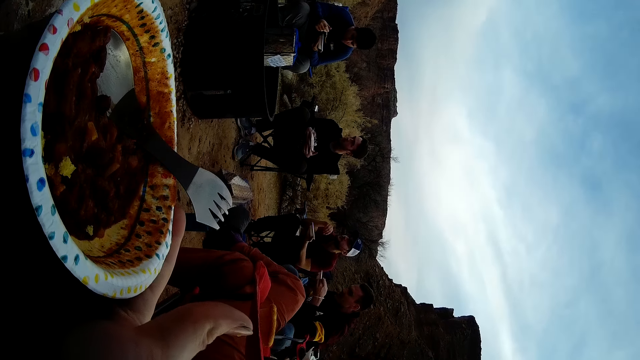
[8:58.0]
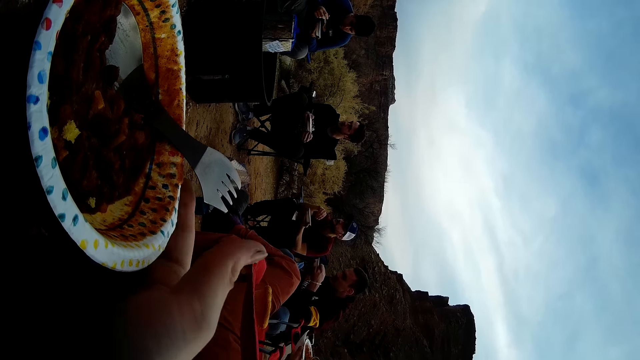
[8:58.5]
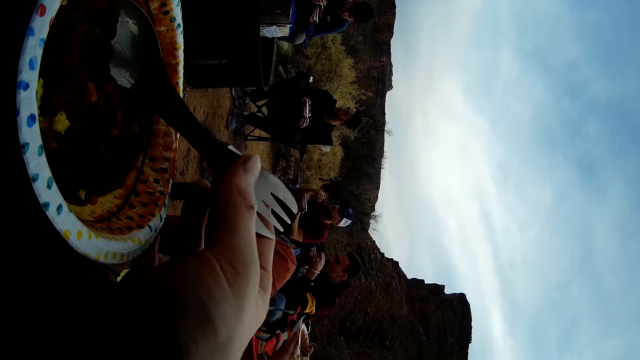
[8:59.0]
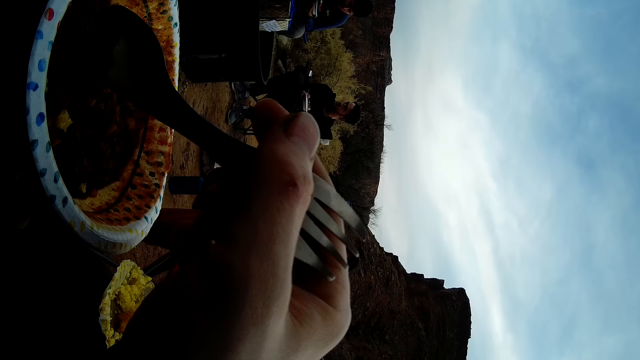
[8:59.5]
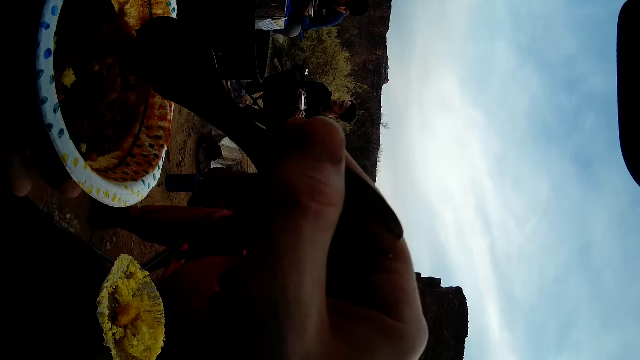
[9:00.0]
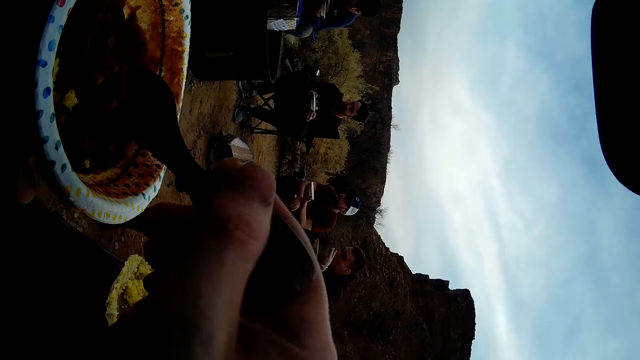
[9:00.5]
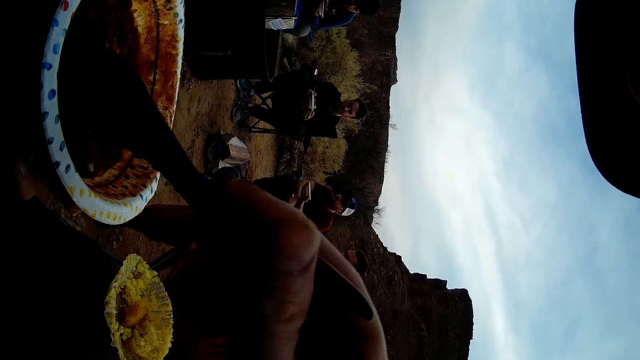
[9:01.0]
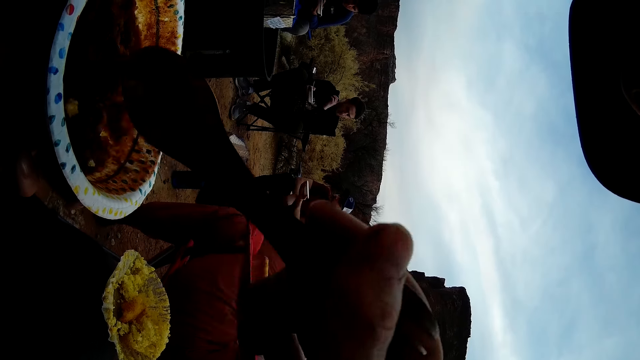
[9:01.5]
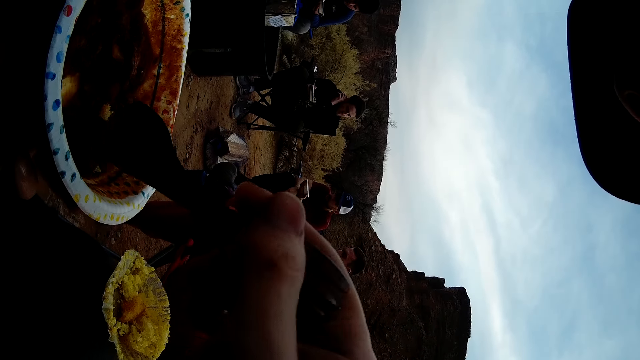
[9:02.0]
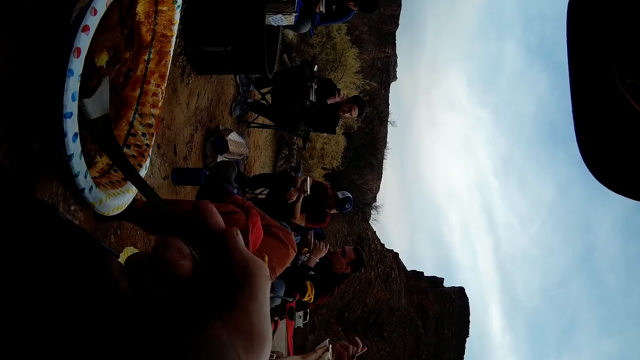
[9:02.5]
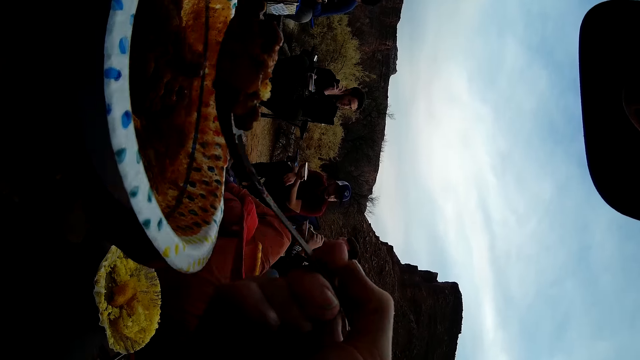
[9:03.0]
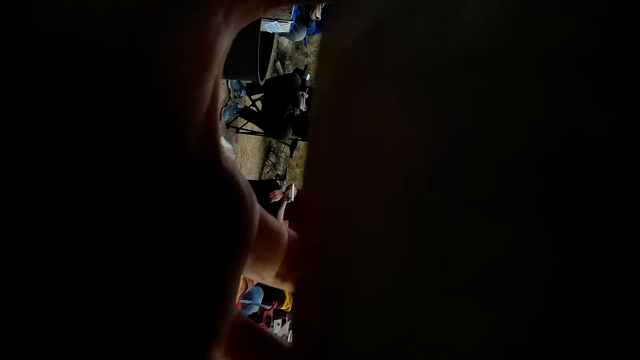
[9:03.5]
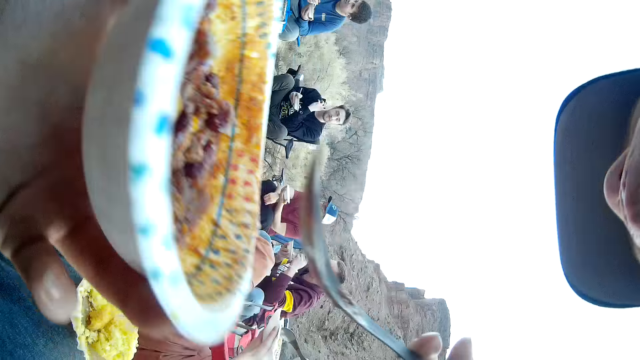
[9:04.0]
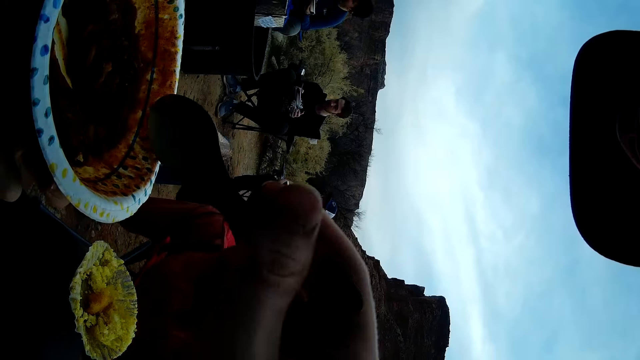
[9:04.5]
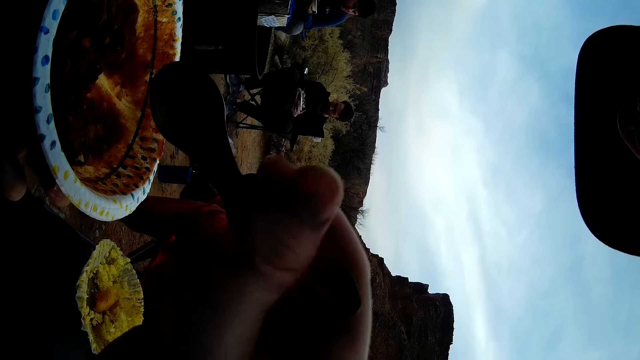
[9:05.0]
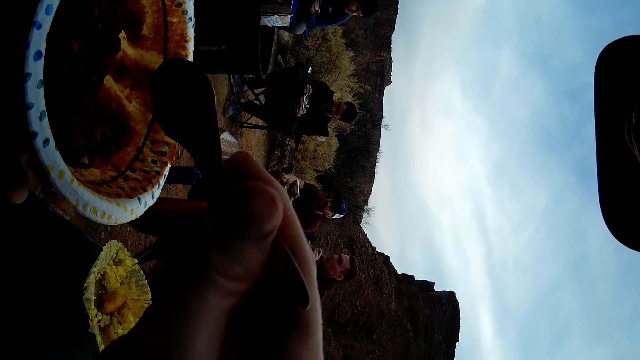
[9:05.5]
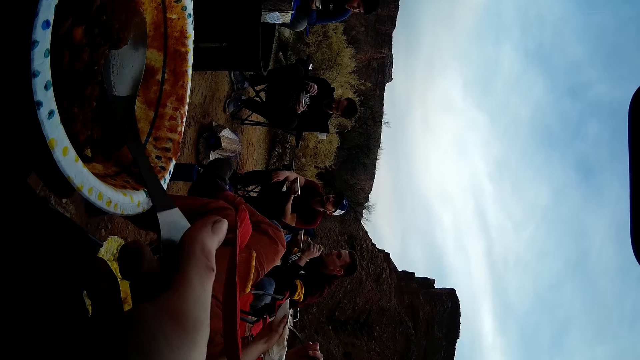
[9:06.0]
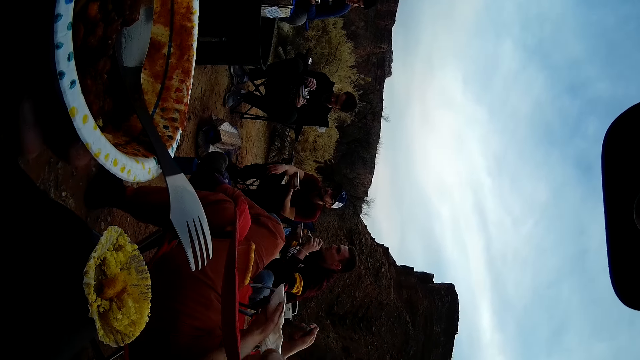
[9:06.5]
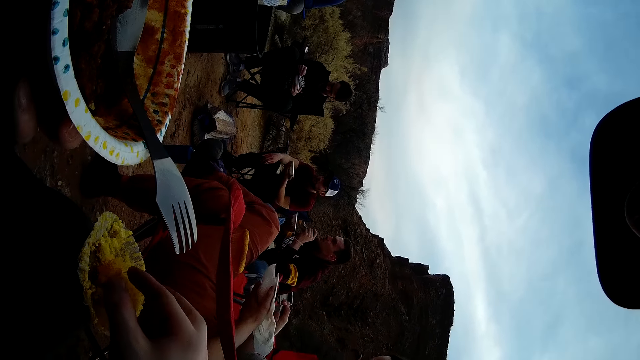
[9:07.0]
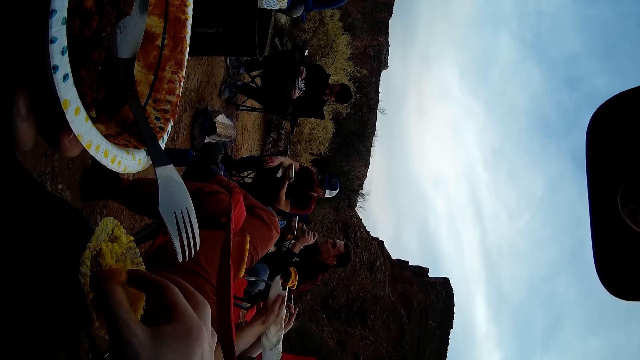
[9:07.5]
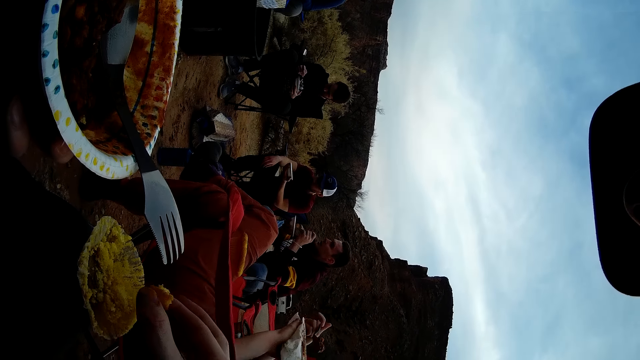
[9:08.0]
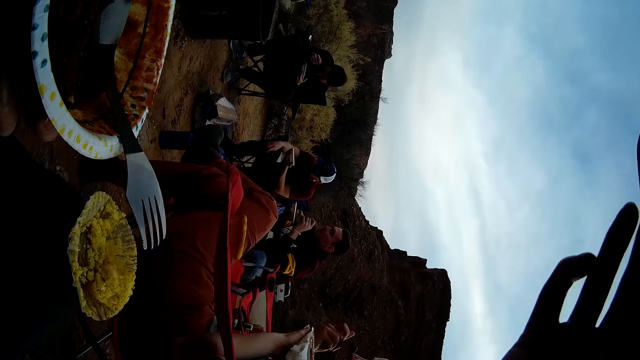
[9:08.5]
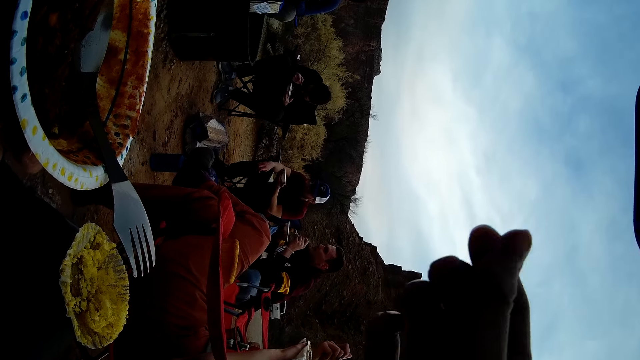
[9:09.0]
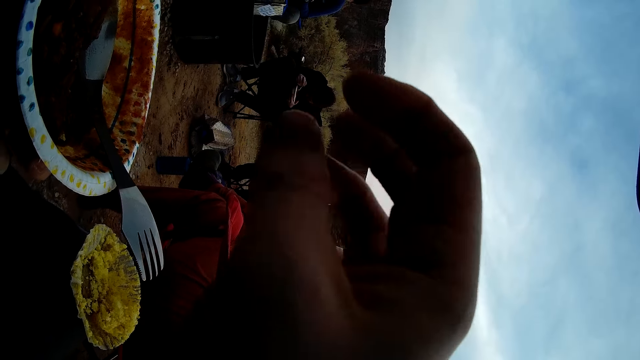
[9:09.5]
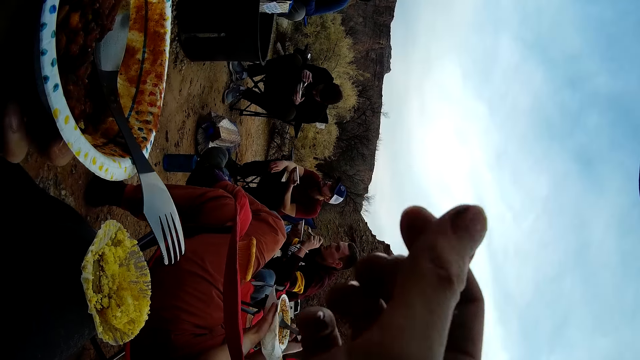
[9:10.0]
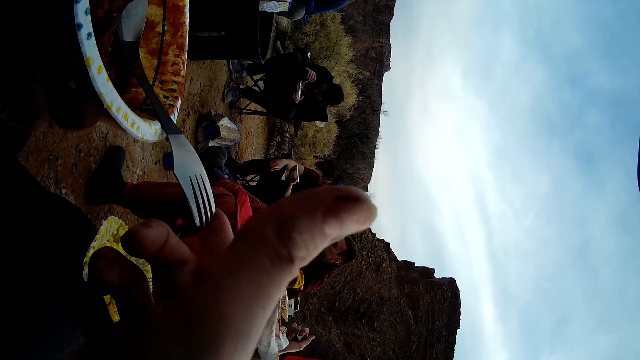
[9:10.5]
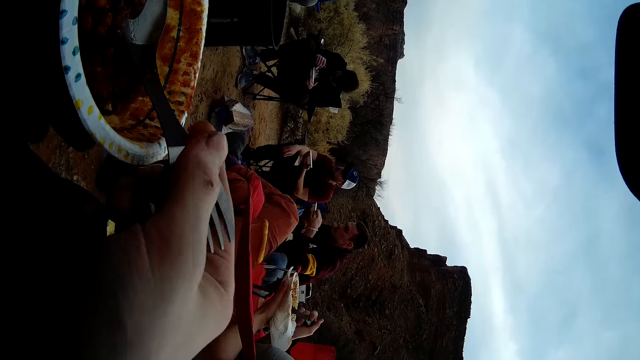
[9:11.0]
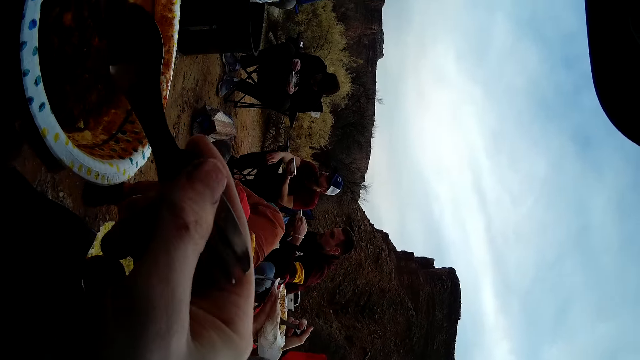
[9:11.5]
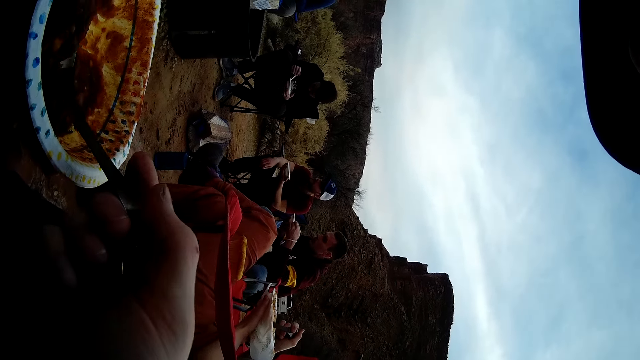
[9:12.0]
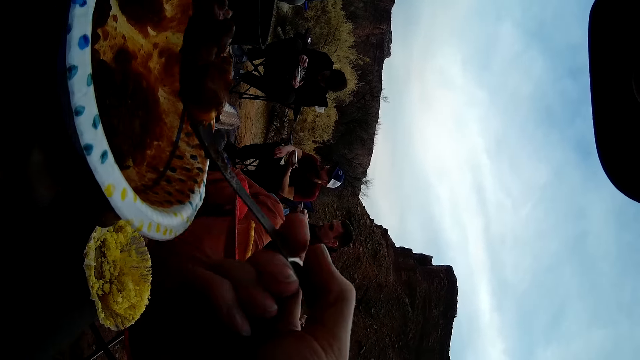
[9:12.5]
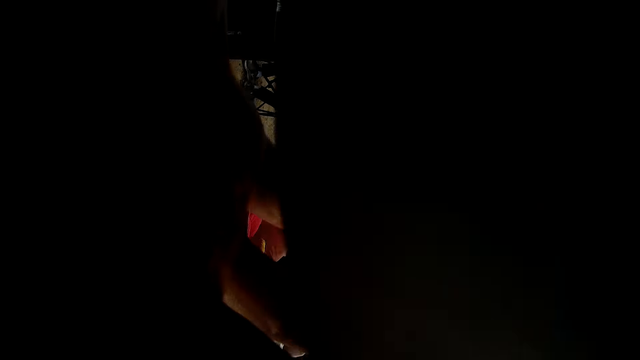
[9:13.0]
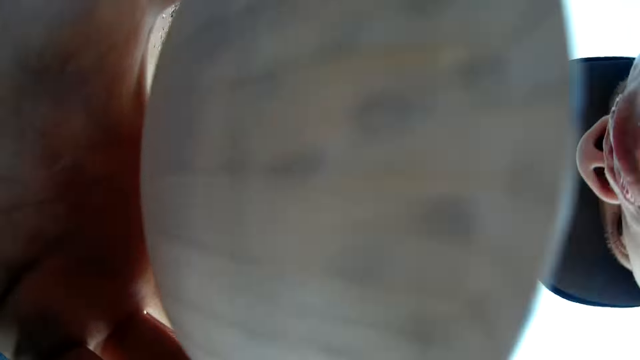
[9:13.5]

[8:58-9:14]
The camera wearer picks up the spoon. They stir the food with the spoon. They scoop food with the spoon. They eat the food. They stir the food with the spoon. They drop the spoon on the food. They pick up a queen cake. They eat the queen cake. They pick up the spoon. They scoop food with the spoon. They eat the food.

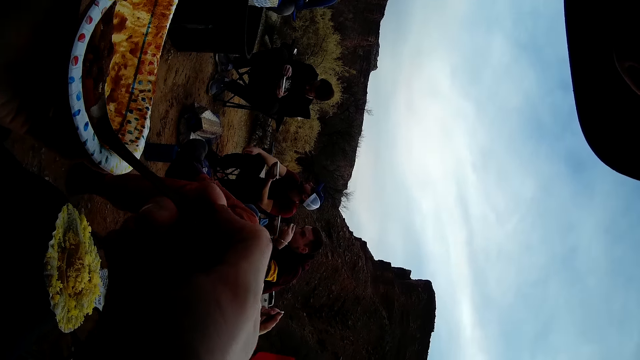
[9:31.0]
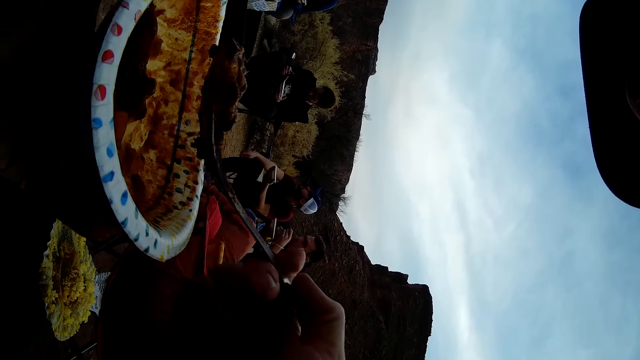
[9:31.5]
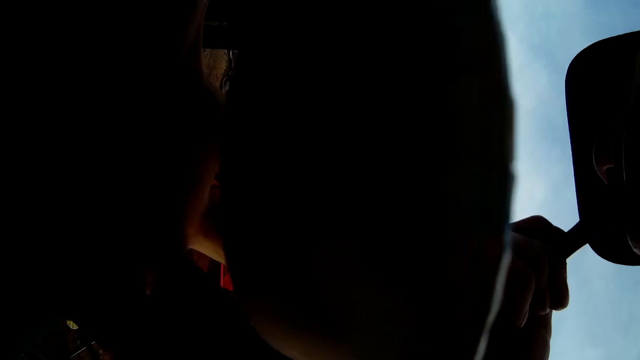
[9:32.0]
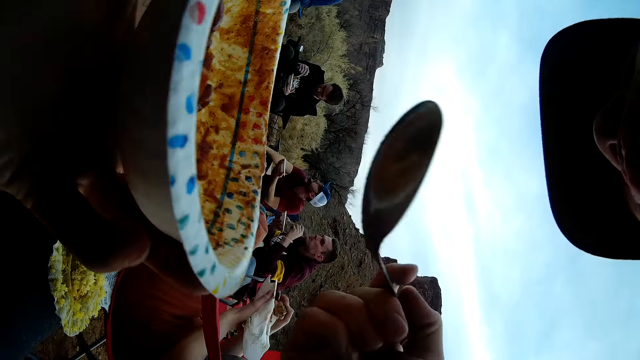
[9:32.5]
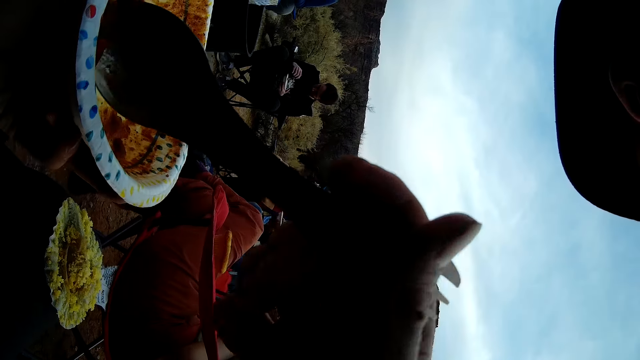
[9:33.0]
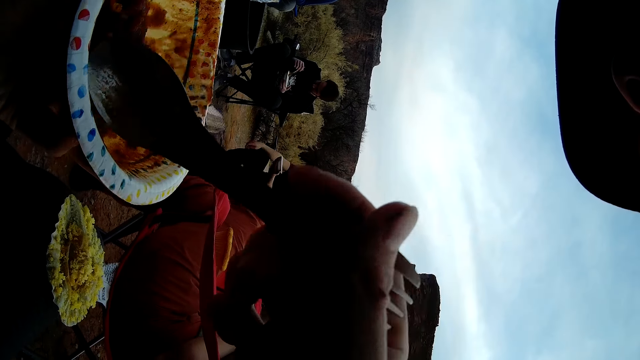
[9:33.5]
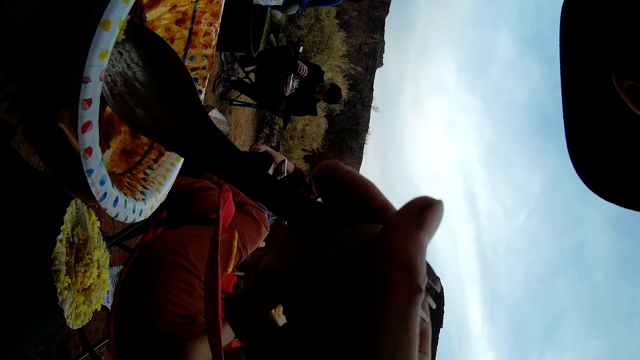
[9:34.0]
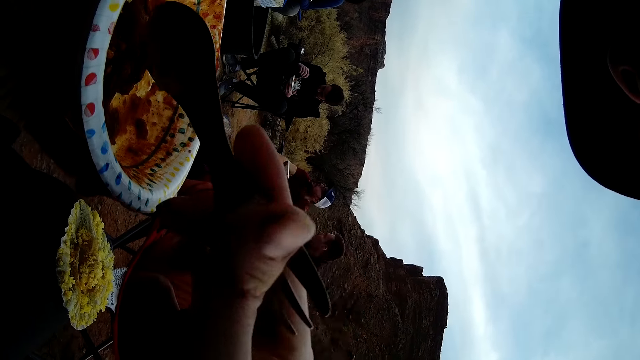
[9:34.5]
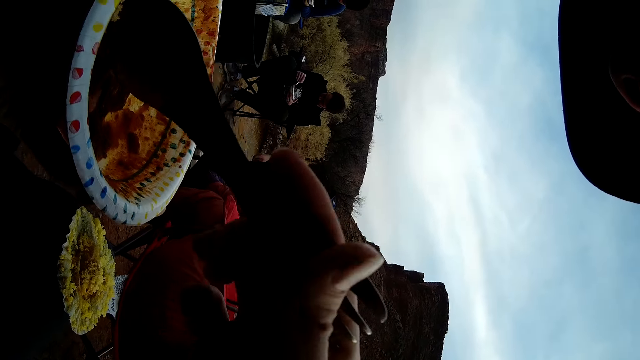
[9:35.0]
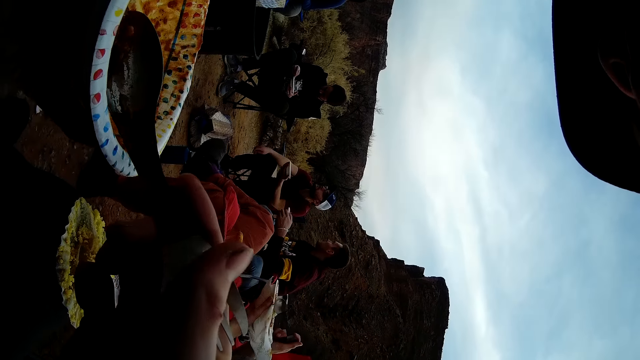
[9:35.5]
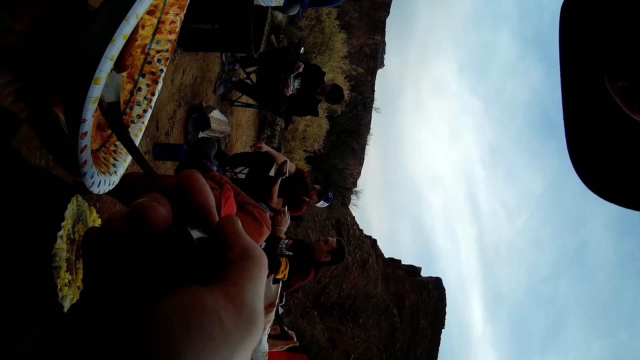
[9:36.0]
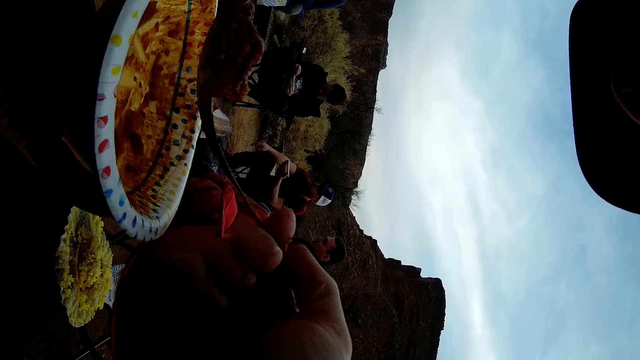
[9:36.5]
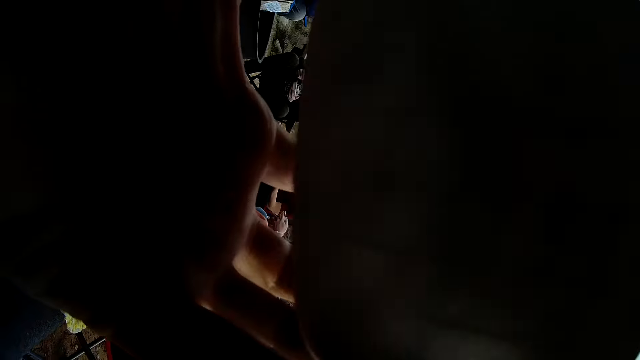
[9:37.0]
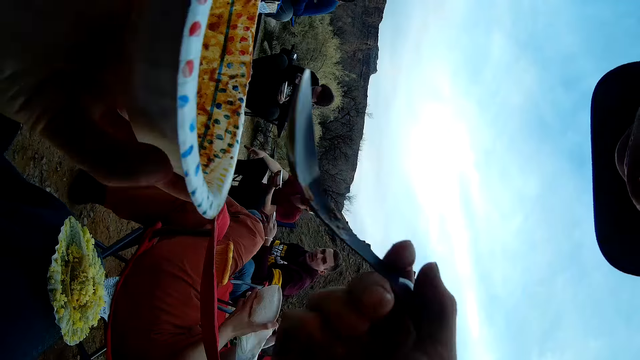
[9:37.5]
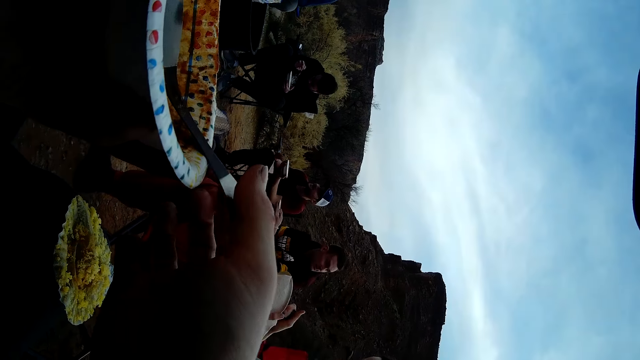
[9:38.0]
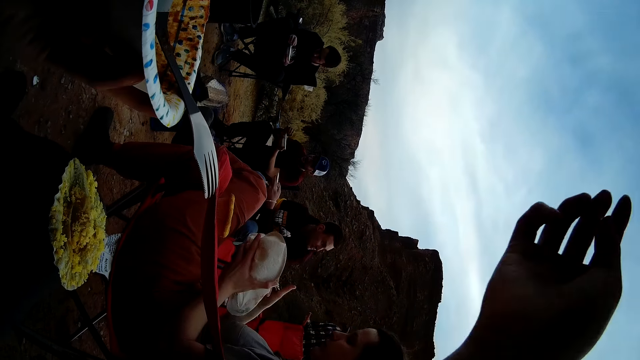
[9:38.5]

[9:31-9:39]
The camera wearer scoops the food with the spoon. They eat the food. They spread the food inside the plate with the spoon. They scoop the food with the spoon. They eat the food.
